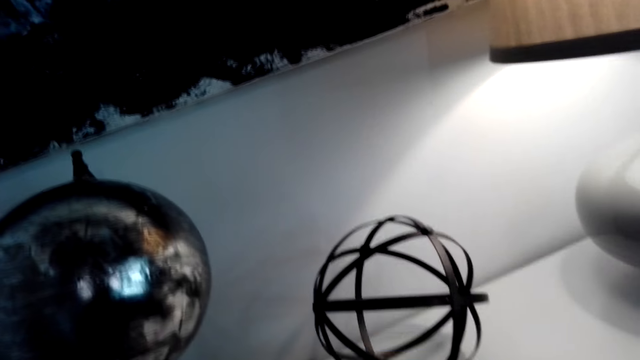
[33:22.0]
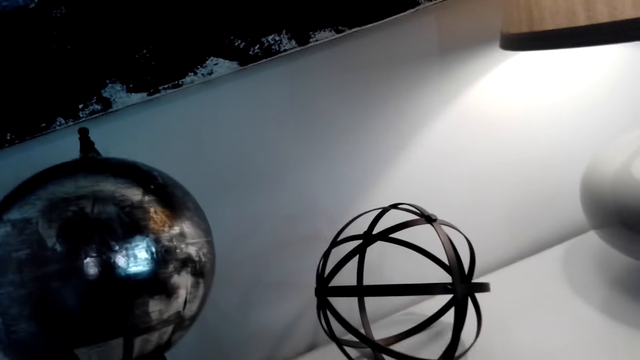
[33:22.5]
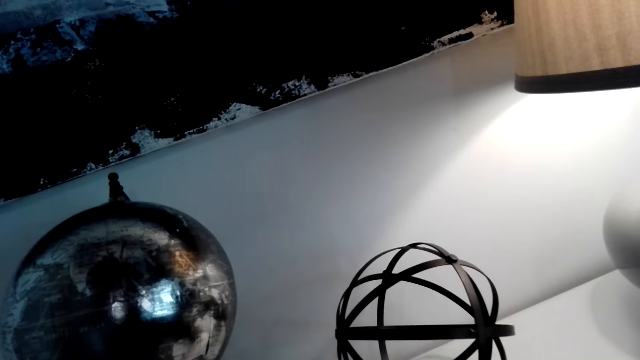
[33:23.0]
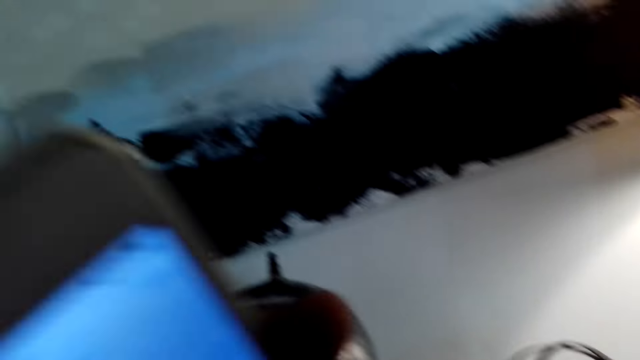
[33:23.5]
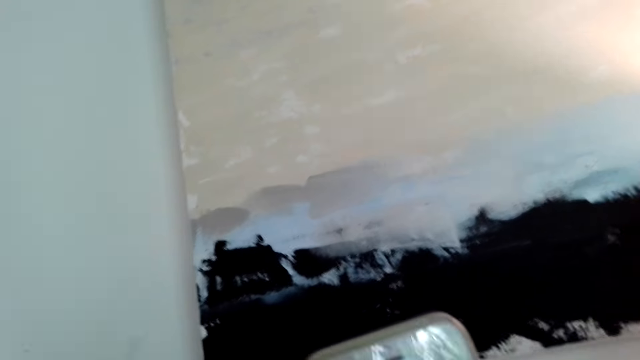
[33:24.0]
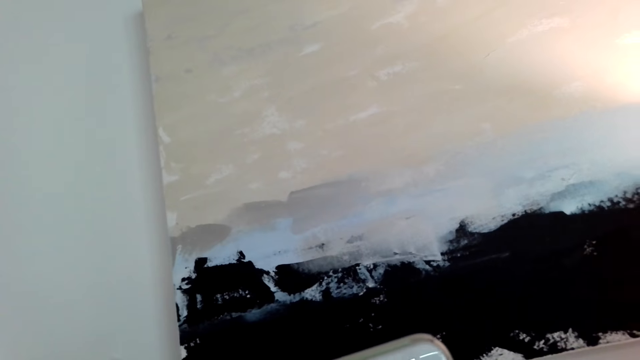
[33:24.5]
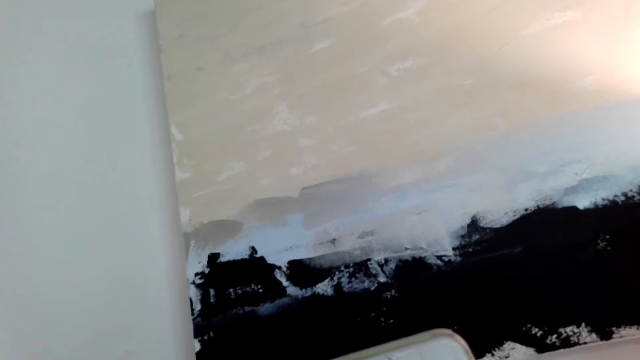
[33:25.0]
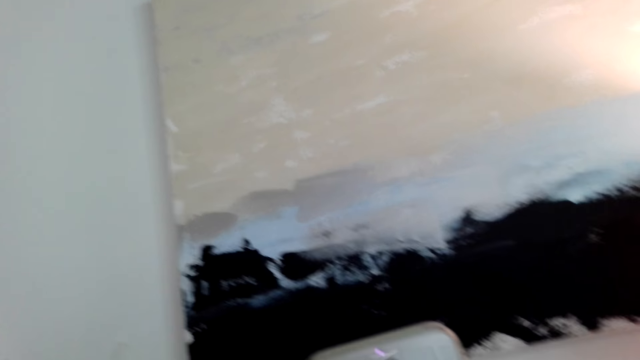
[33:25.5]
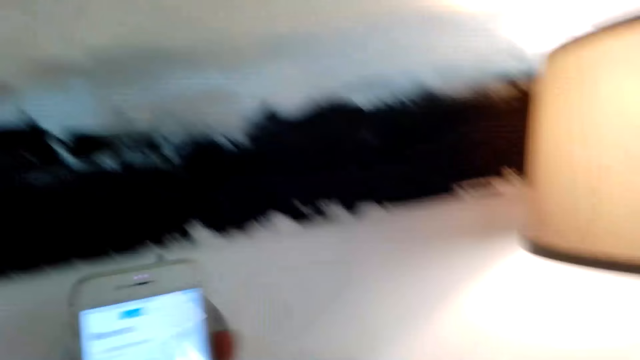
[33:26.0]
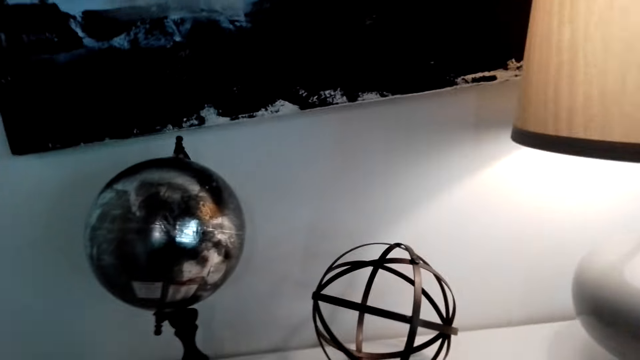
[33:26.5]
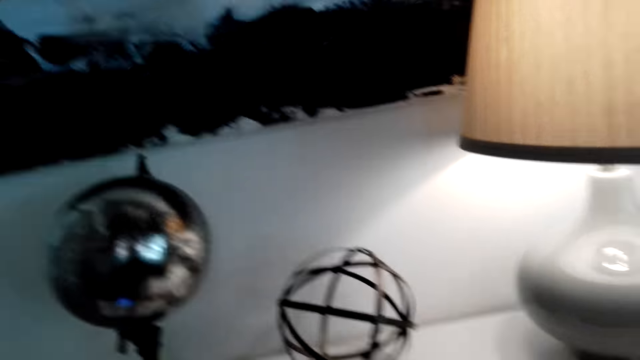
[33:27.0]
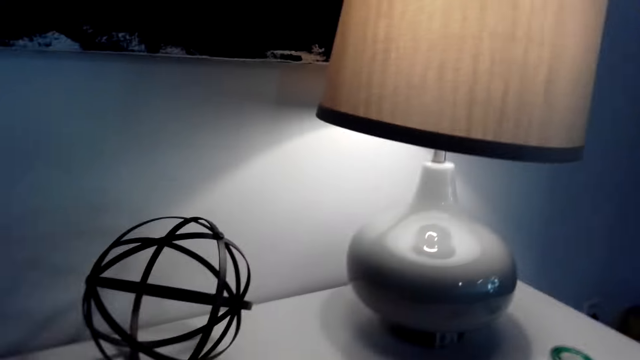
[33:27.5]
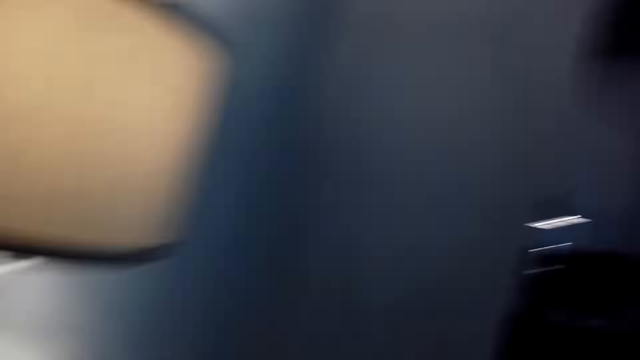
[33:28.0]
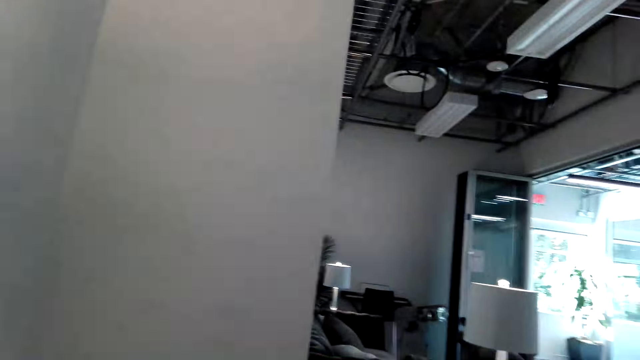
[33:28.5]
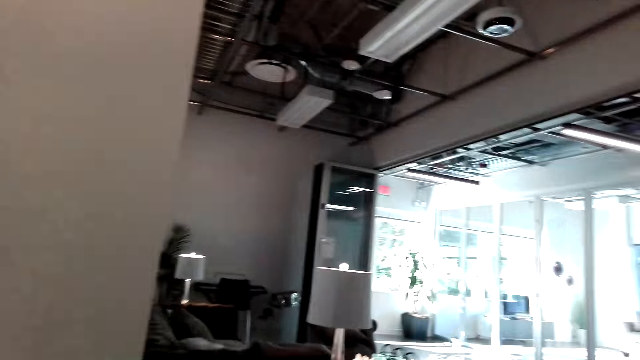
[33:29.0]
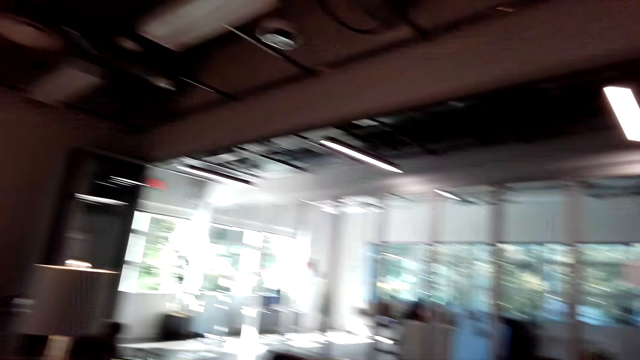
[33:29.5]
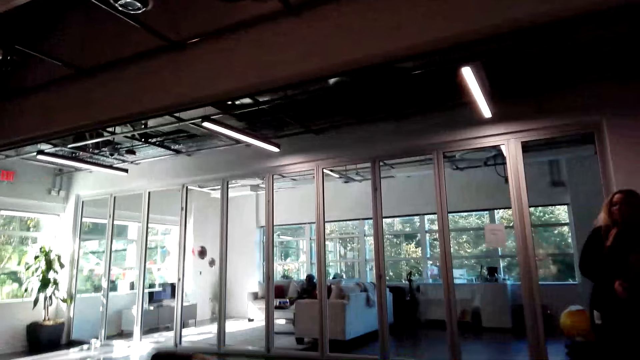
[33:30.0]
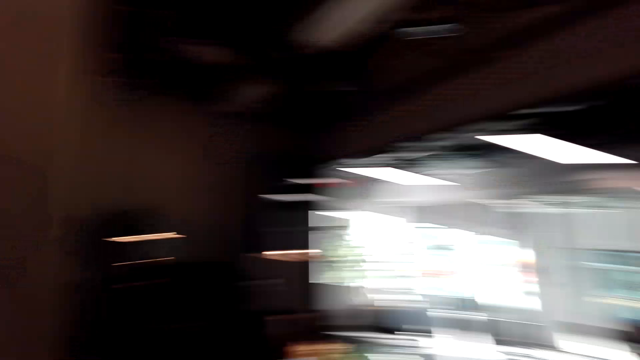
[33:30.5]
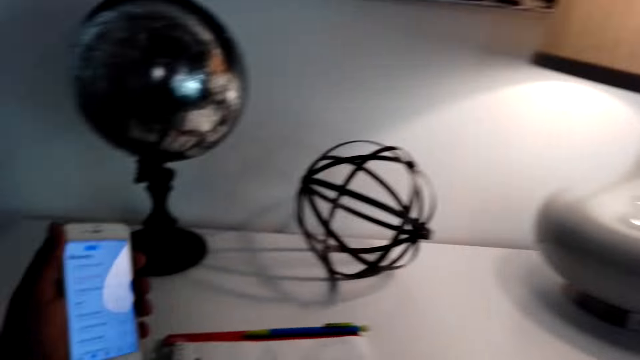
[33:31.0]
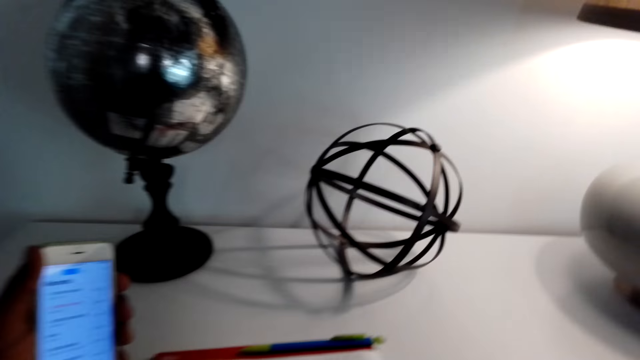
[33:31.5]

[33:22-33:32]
The camera wearer presses the phone. They hold the phone. They scroll the phone. They look around the room. They turn around. They look around the room again. They talk with a lady.

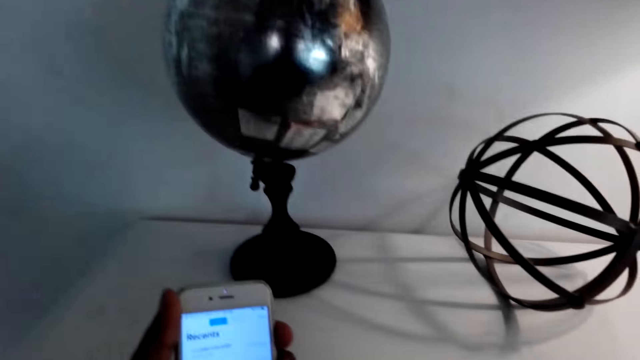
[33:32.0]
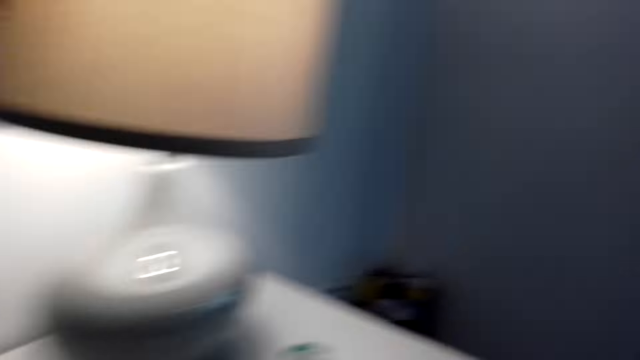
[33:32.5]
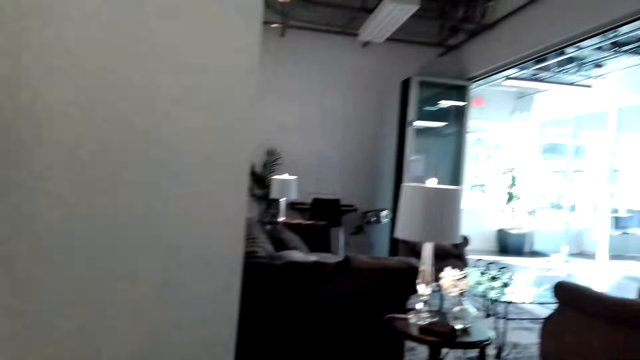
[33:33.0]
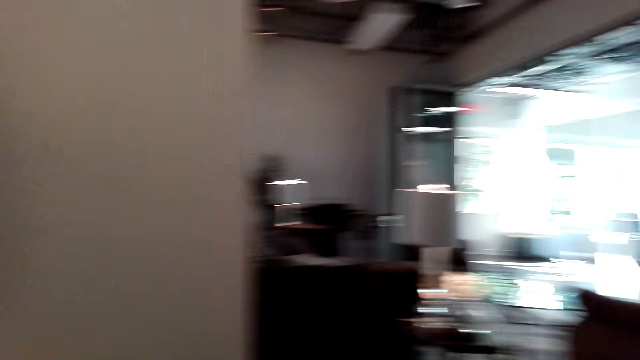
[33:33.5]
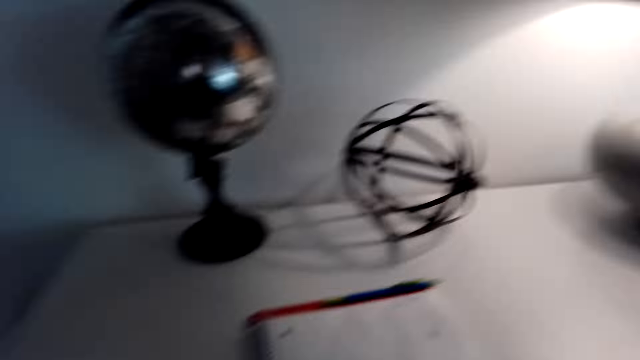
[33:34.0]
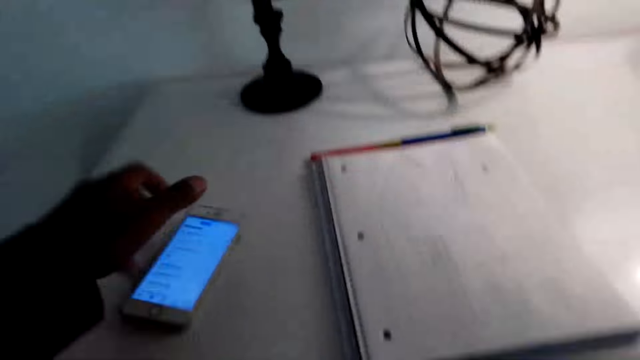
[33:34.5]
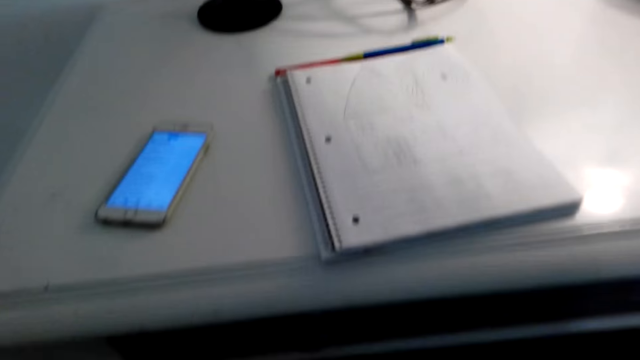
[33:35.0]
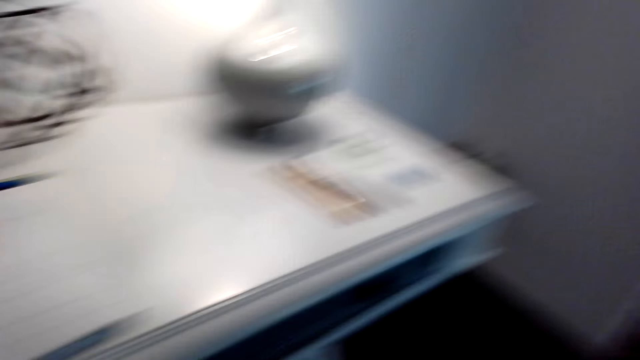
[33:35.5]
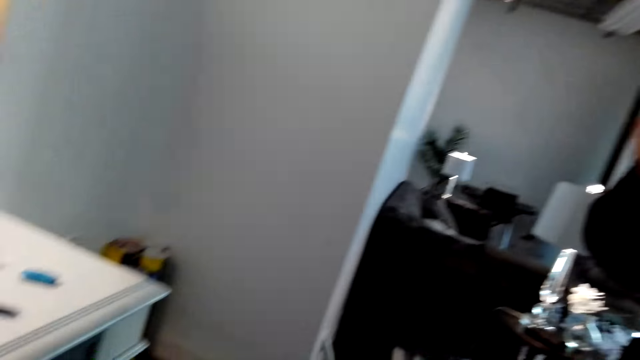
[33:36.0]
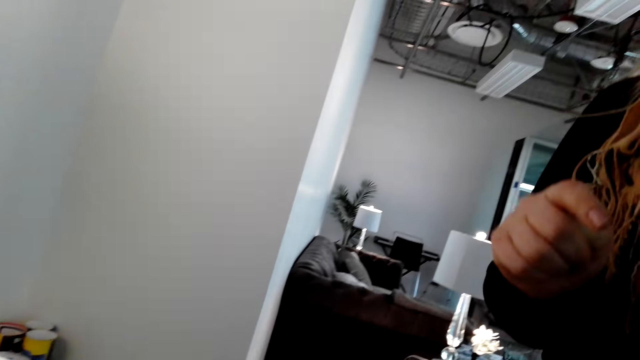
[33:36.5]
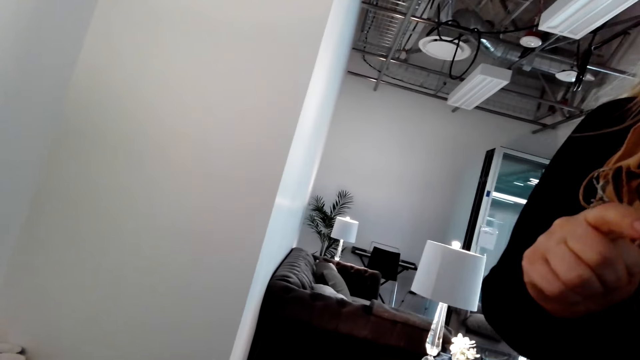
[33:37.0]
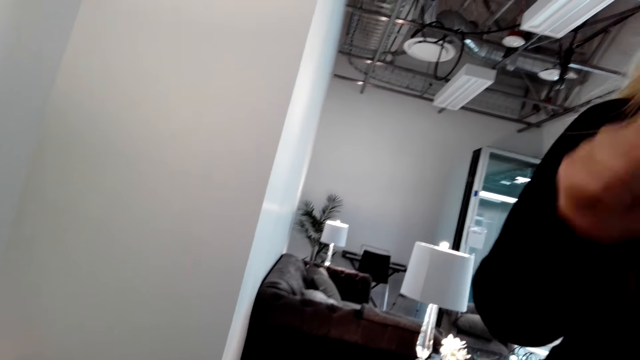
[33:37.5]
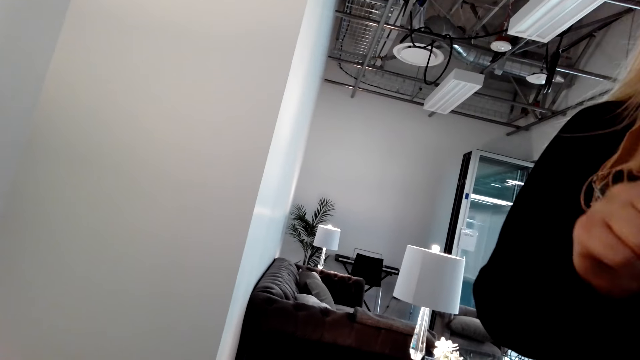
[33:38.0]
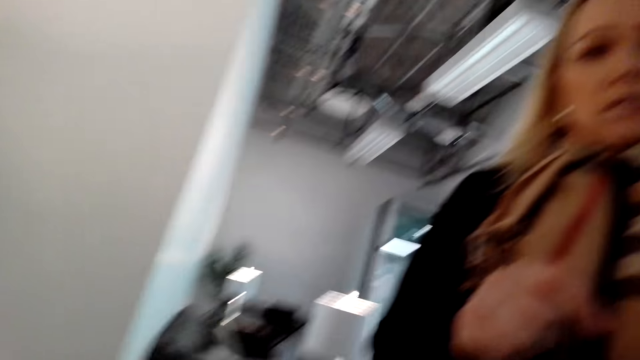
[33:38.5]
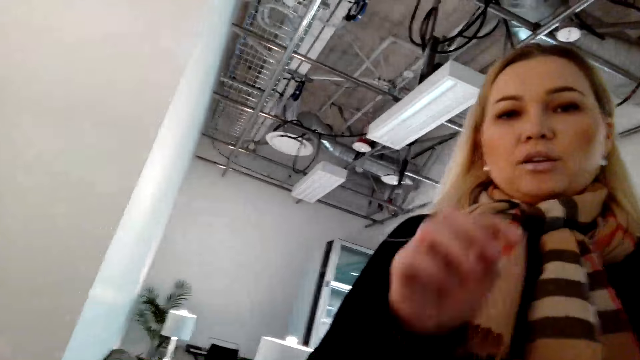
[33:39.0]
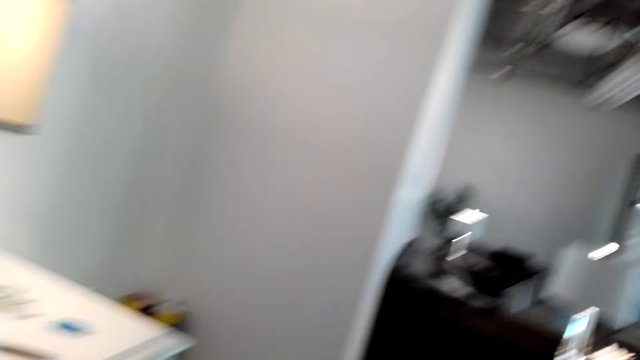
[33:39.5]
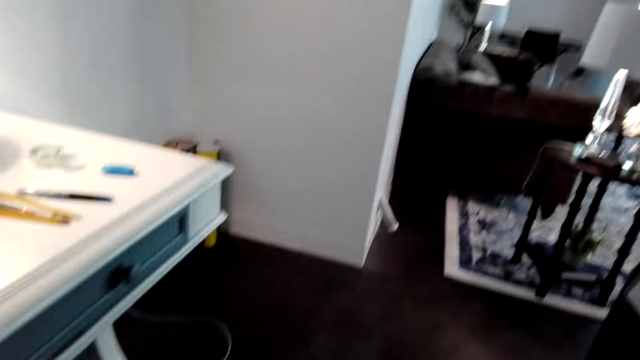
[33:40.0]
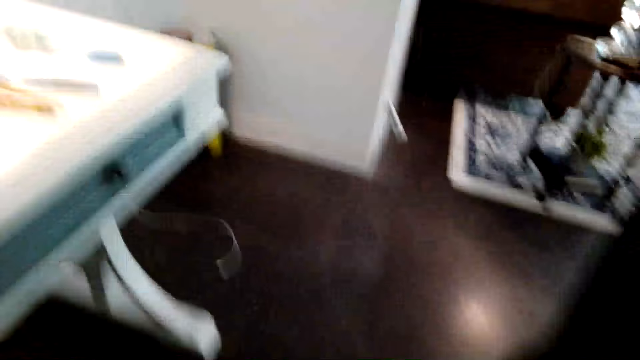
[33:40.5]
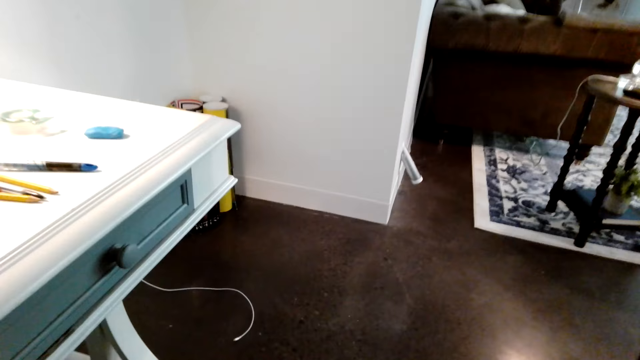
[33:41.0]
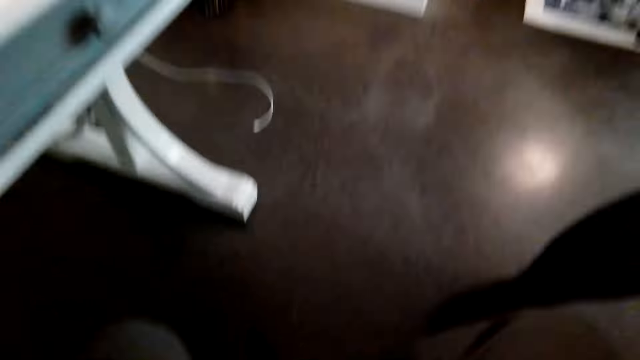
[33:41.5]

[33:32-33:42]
The camera wearer holds the phone. They look around the room. They place the phone on the table. They interact with the lady. The lady points at the camera wearer with a finger. The lady talks with the camera wearer. The camera wearer looks around the room. They remove the camera.
